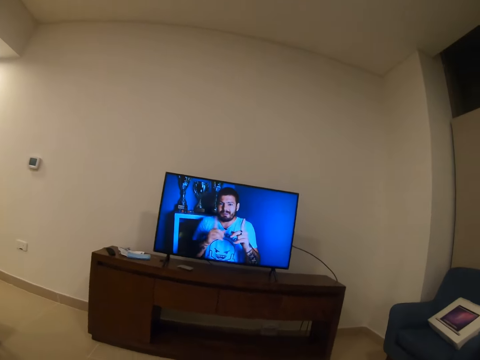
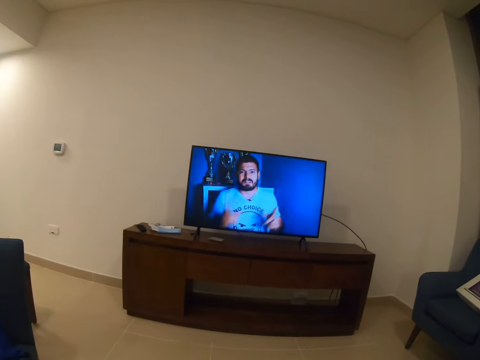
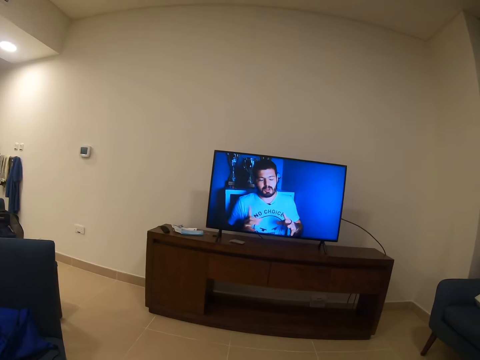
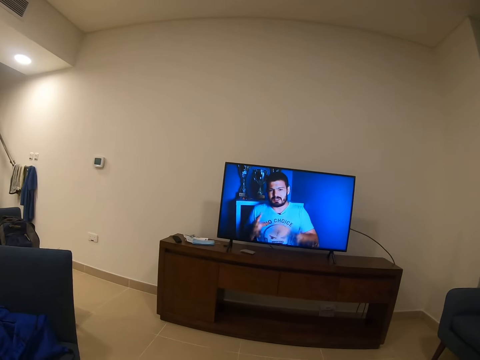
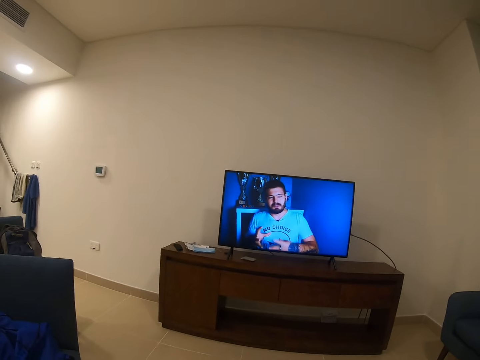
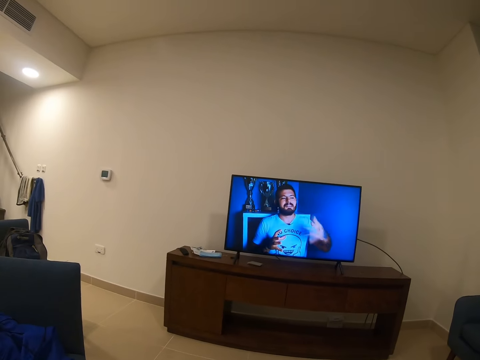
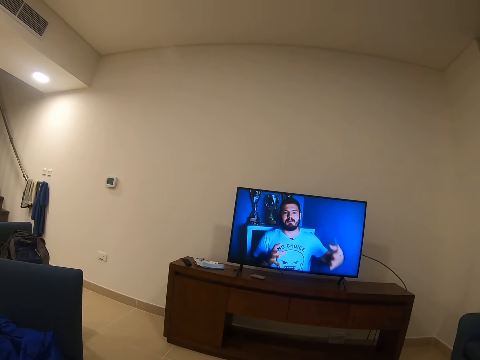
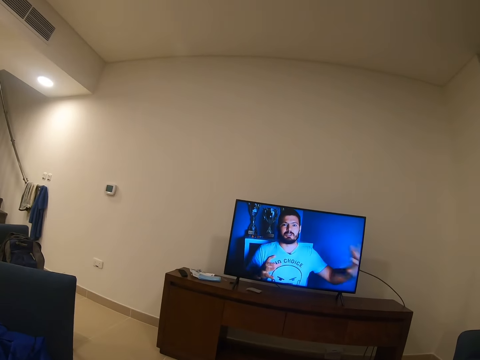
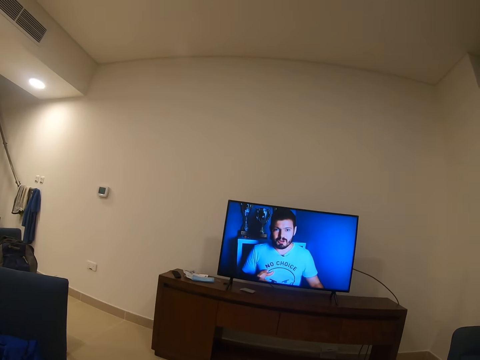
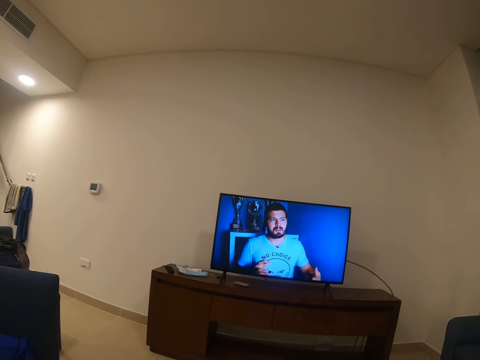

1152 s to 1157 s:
The camera wearer looks at the television.

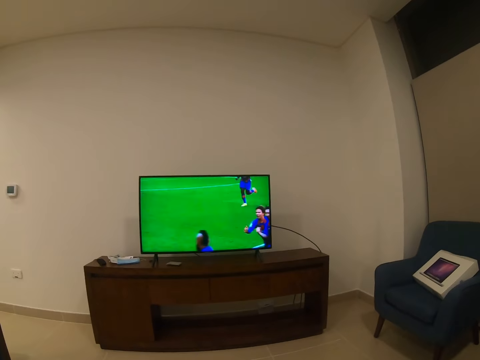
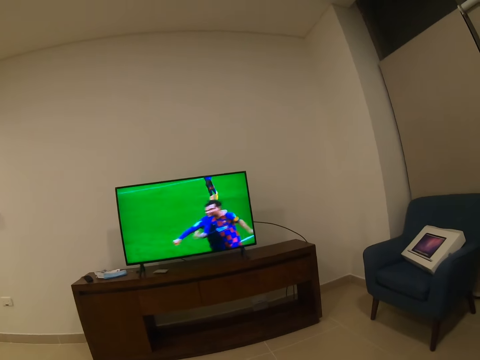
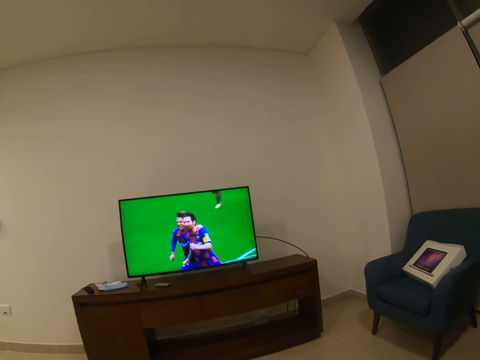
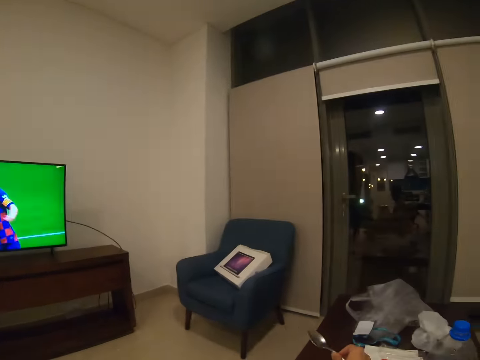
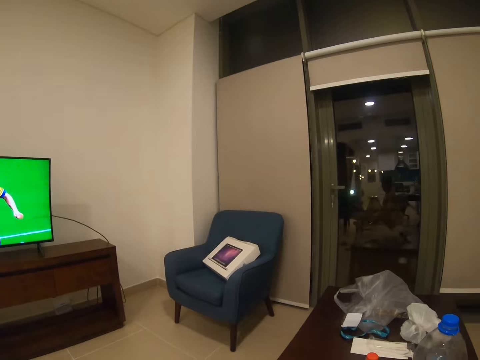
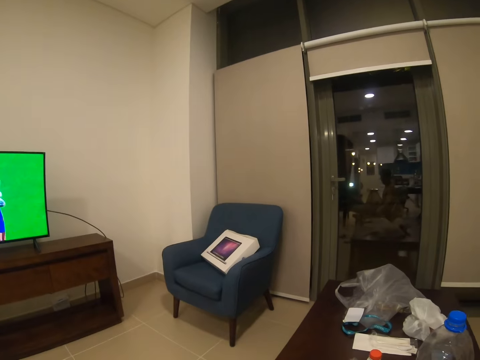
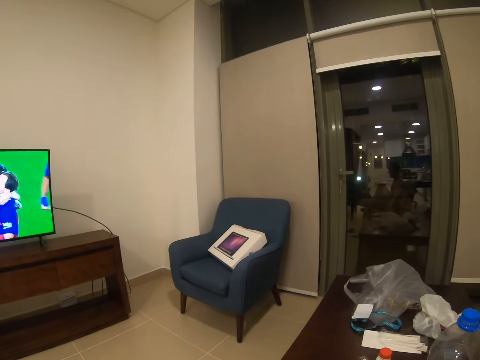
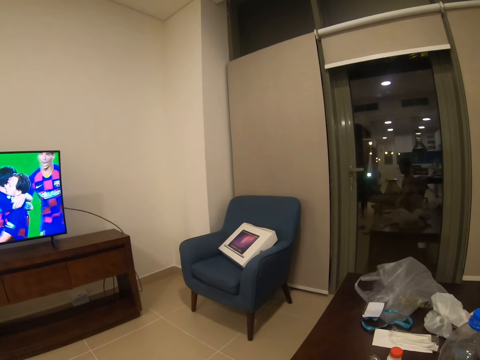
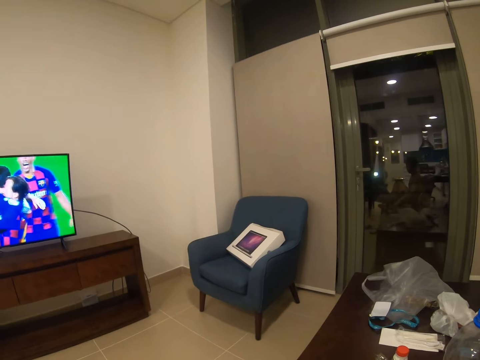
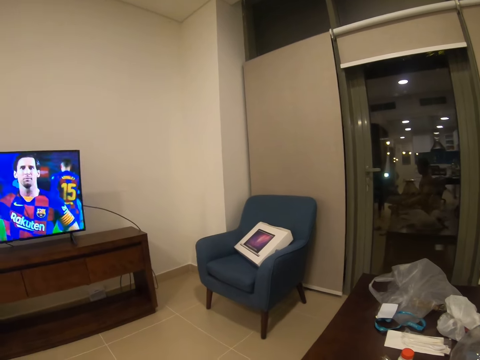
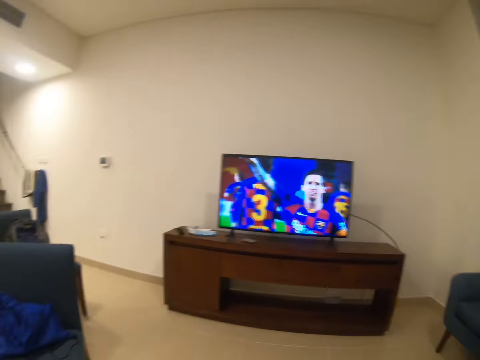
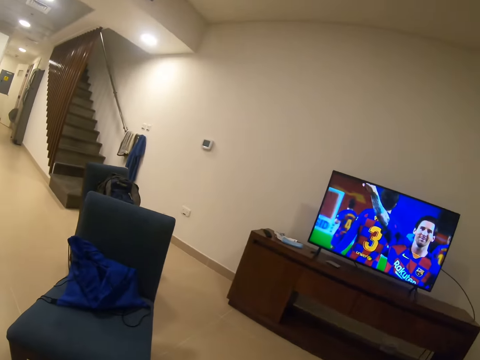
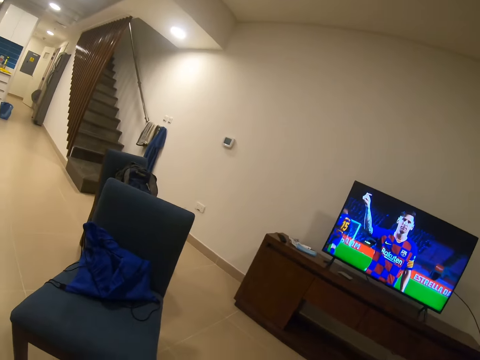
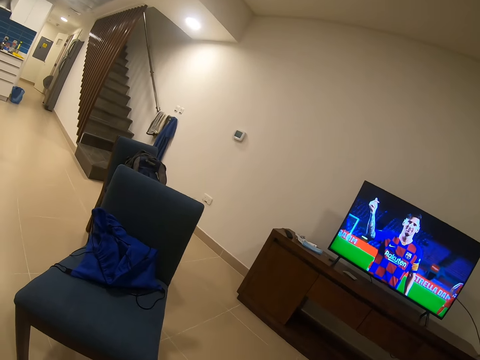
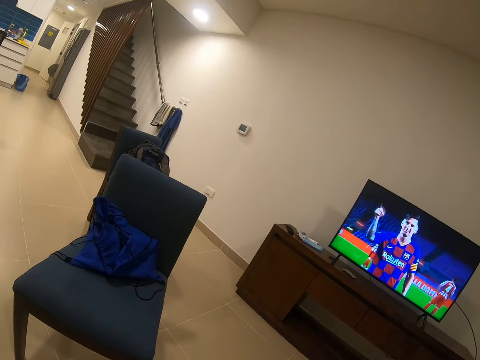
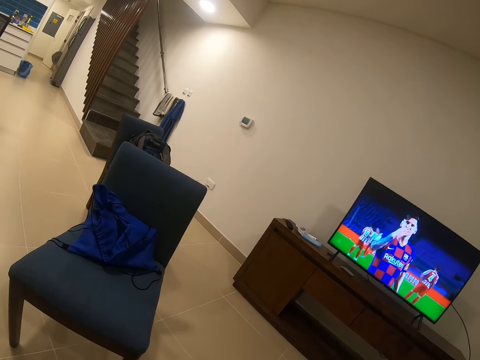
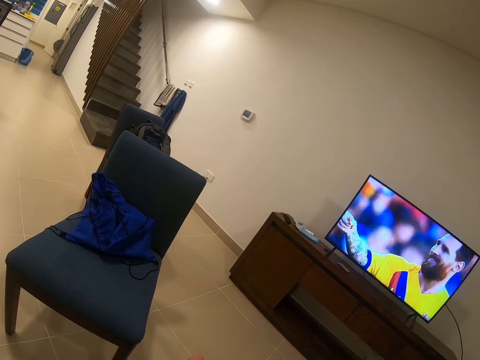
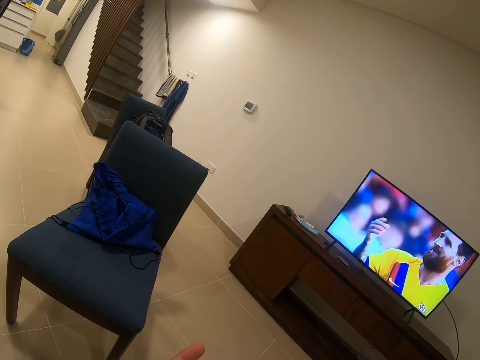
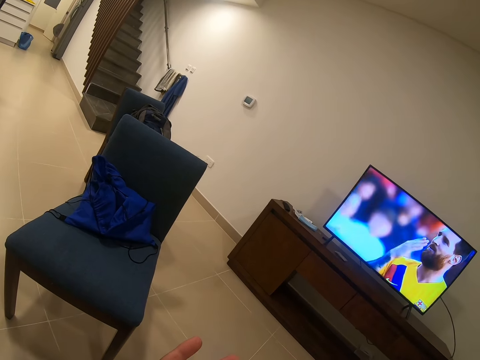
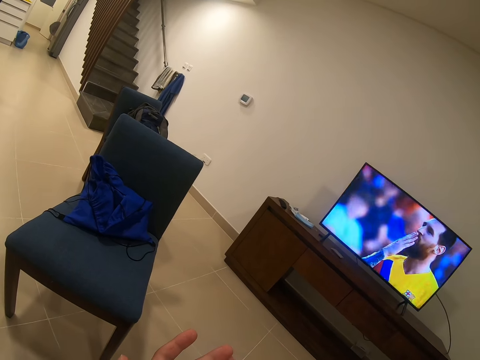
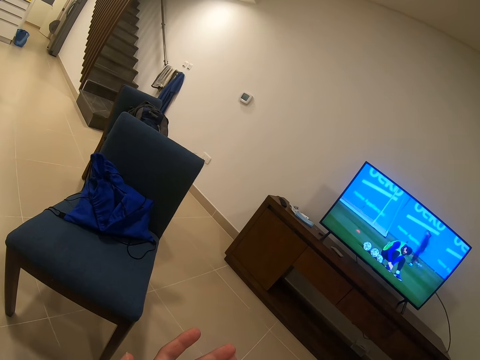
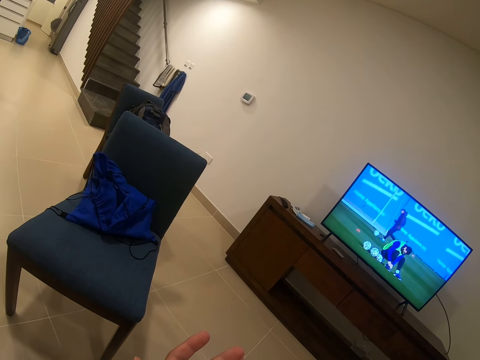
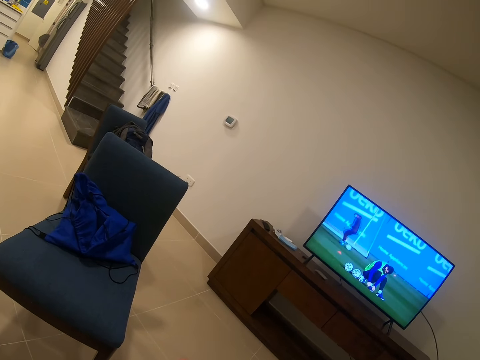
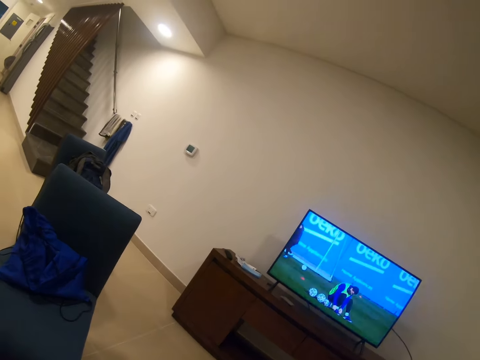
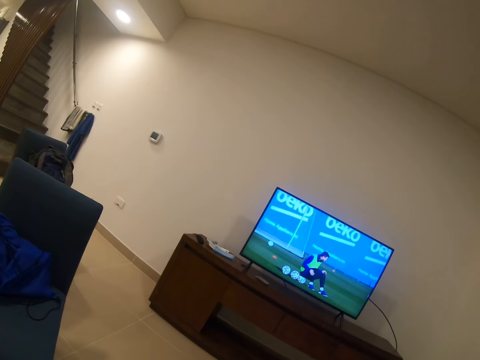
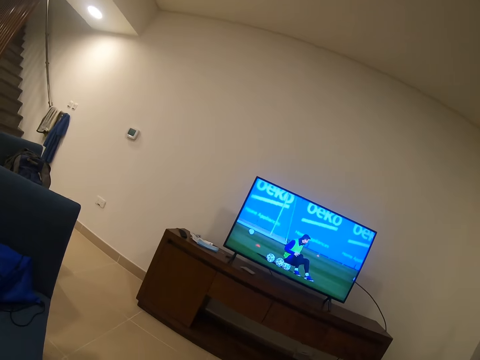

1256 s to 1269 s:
The camera wearer holds the spoon. They look at the table and look at the television.

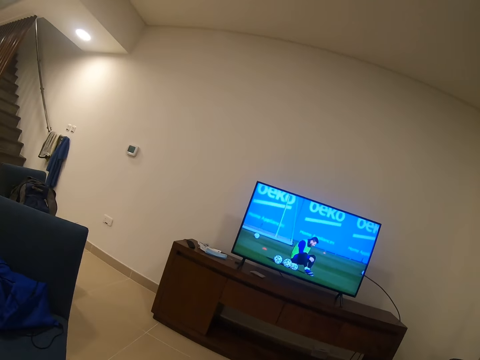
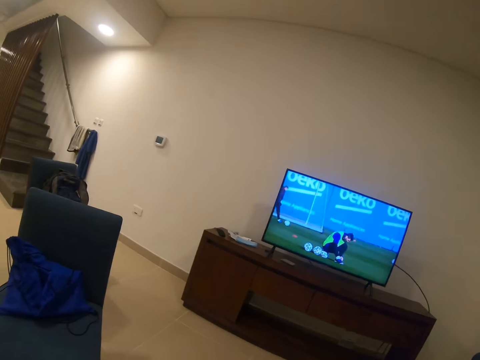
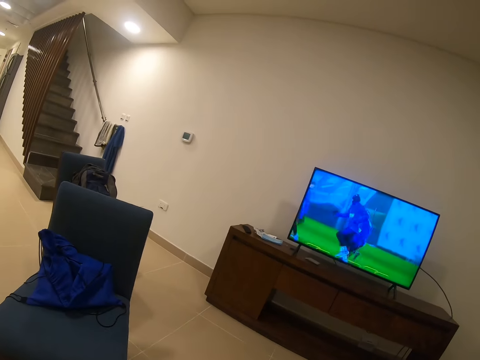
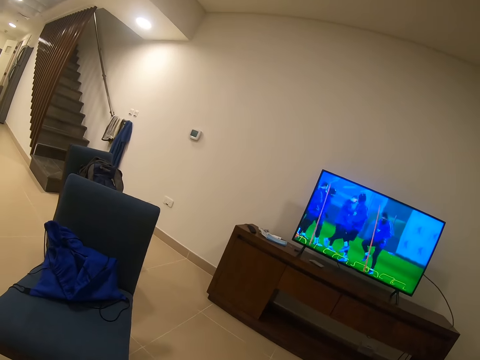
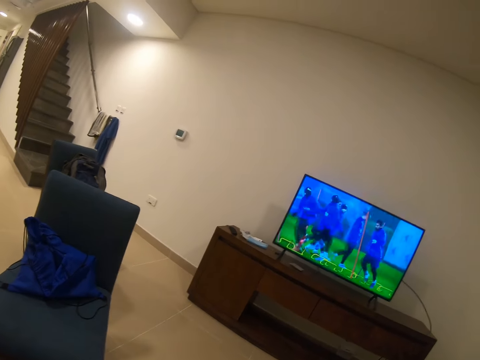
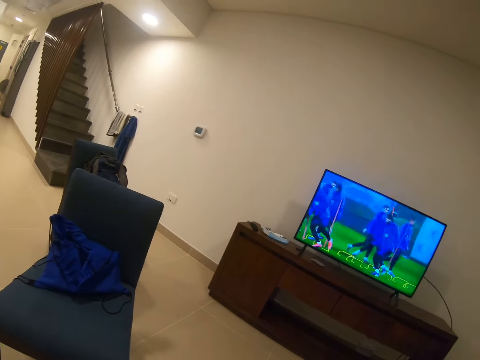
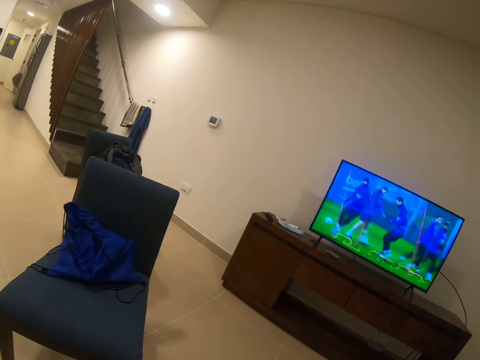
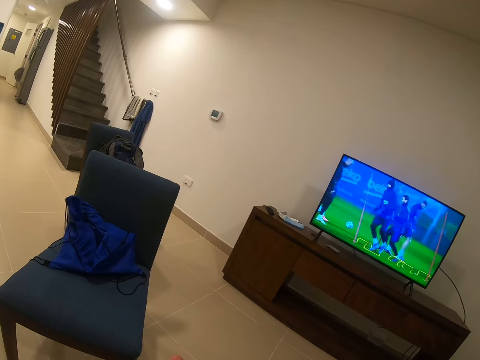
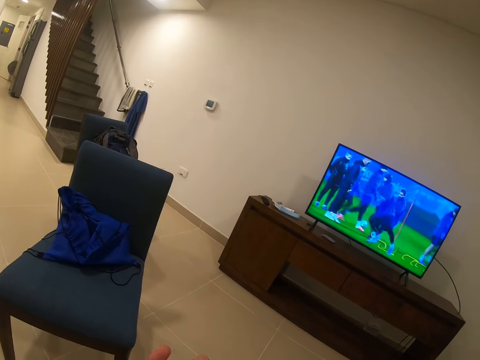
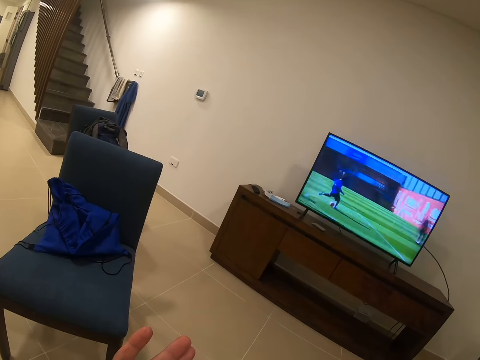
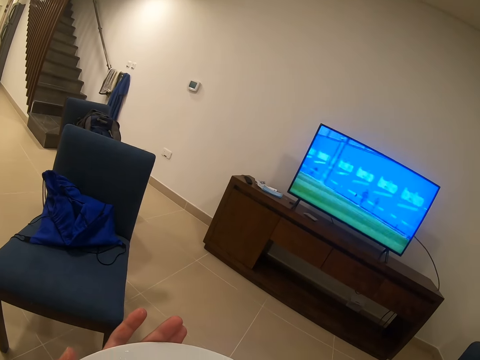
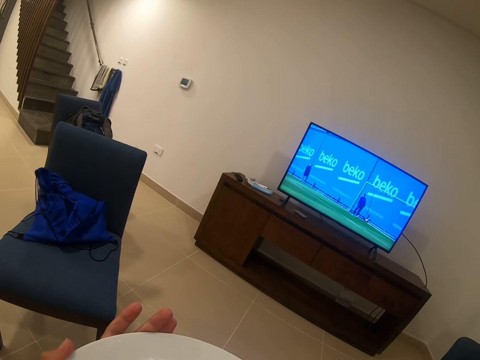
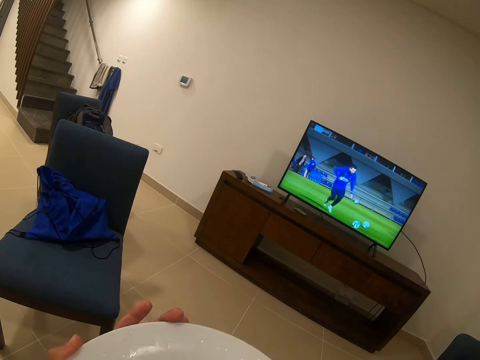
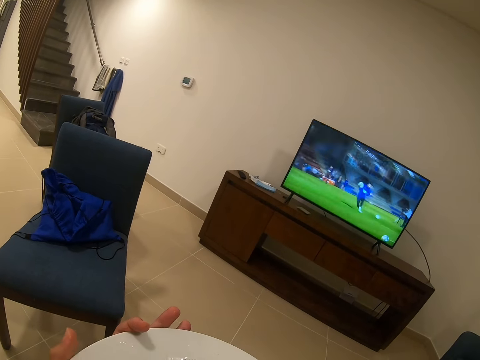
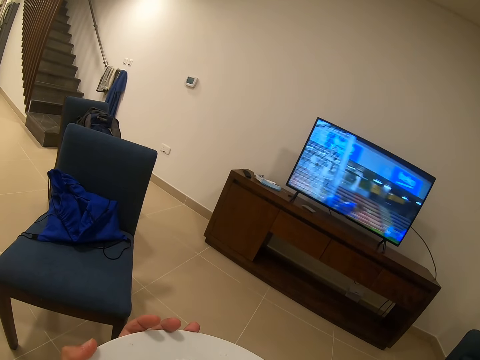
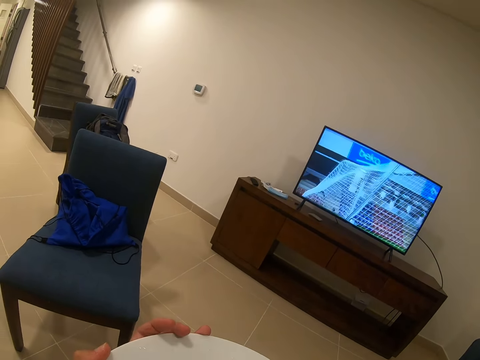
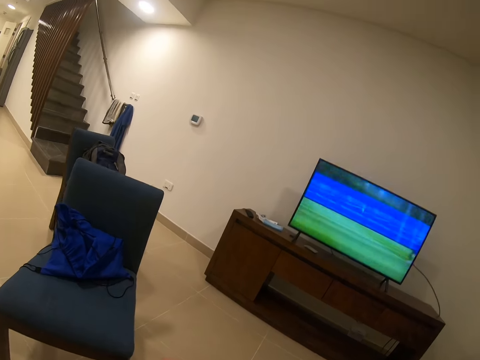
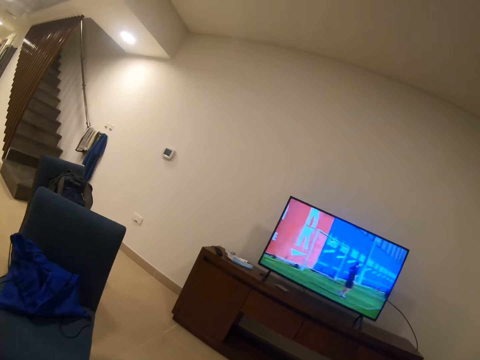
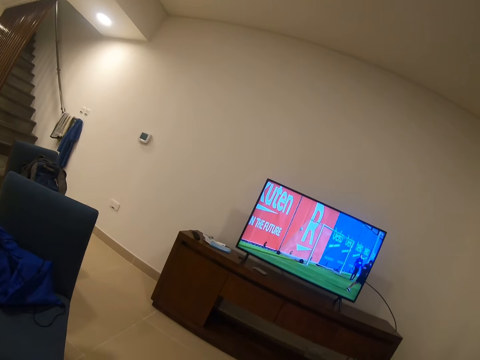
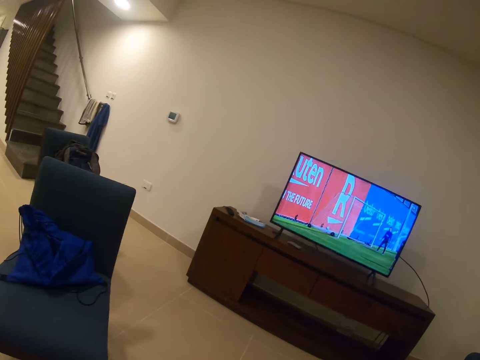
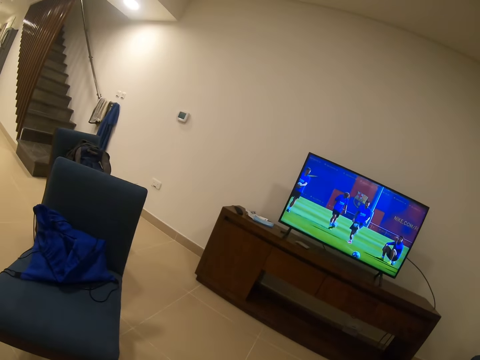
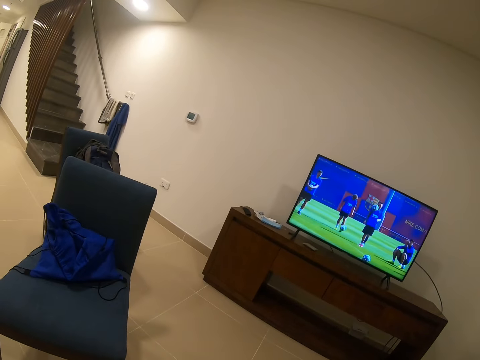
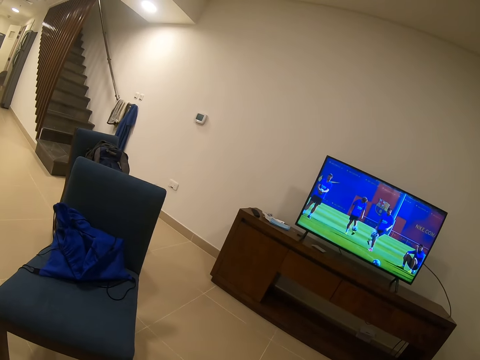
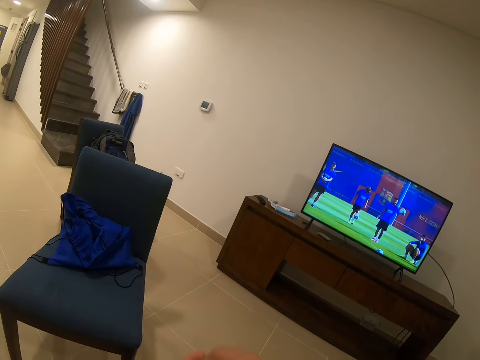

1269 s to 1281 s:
The camera wearer holds the plate with a hand. They look at the television.
